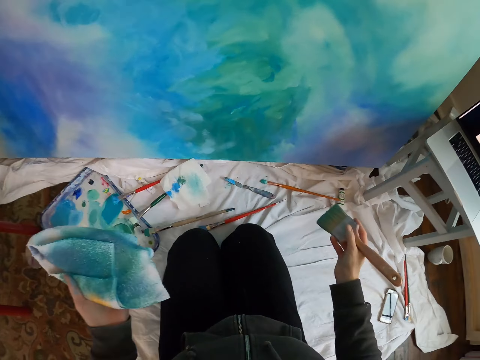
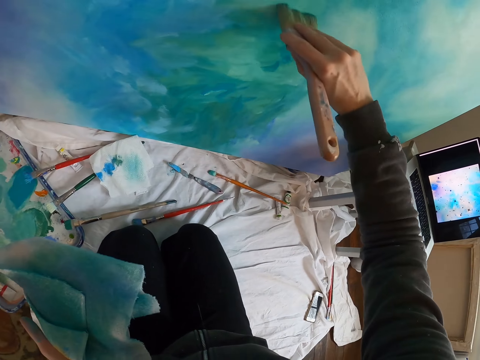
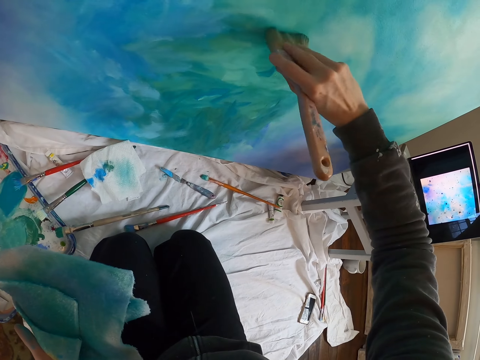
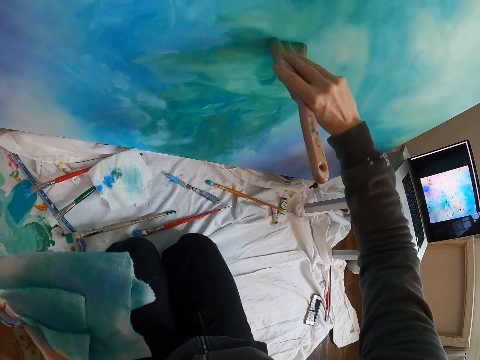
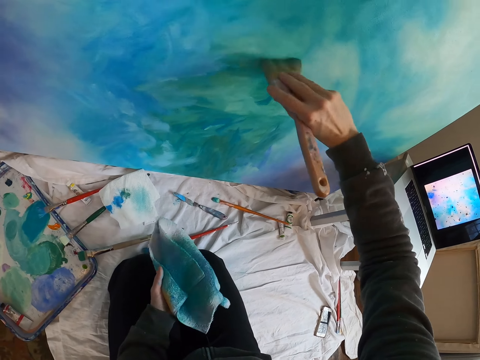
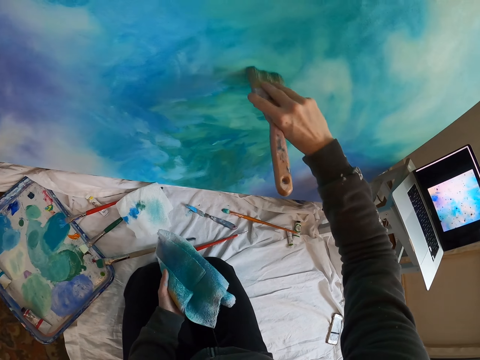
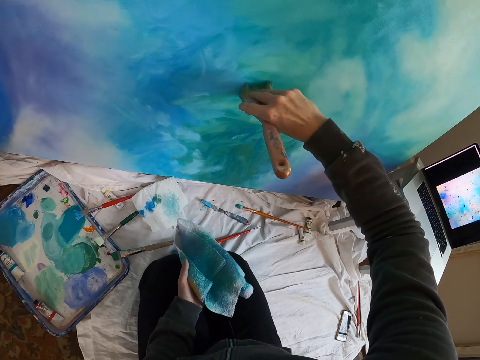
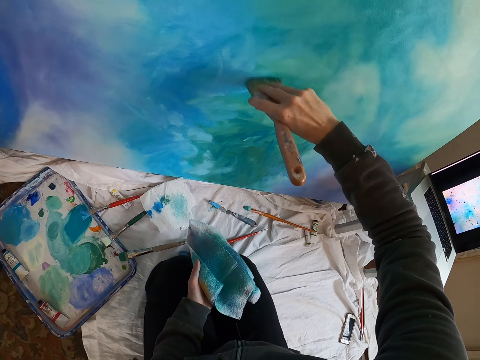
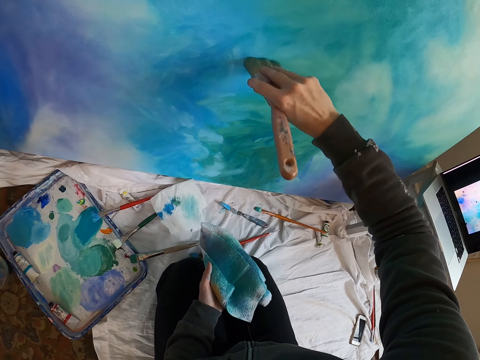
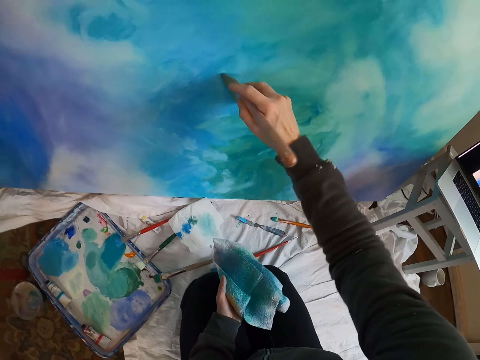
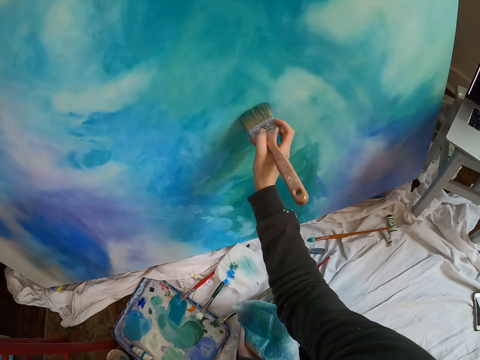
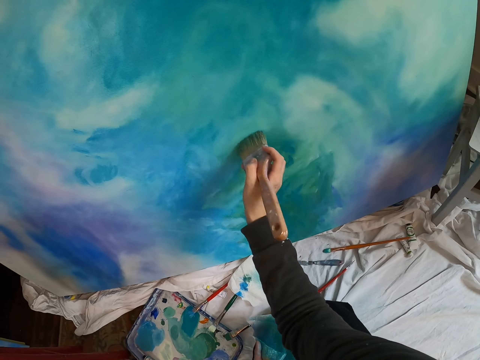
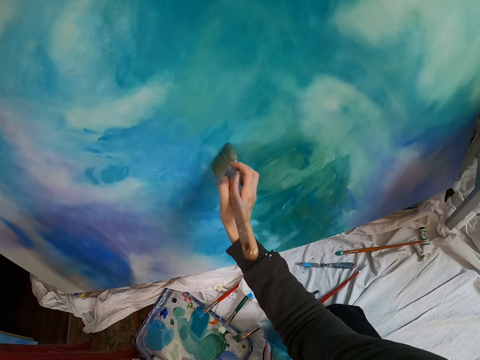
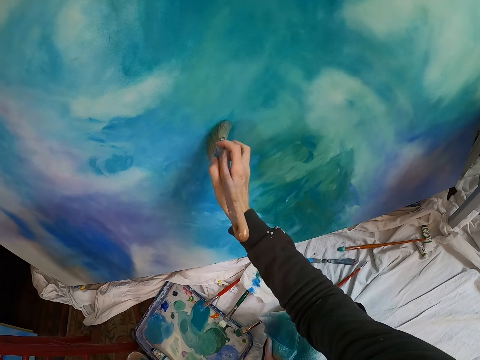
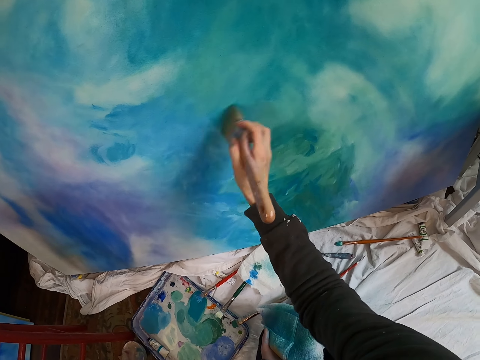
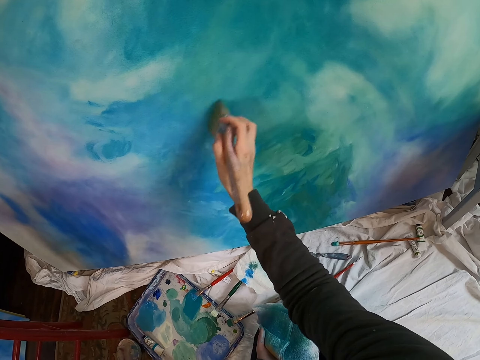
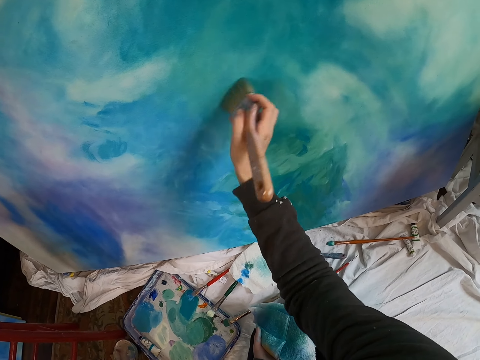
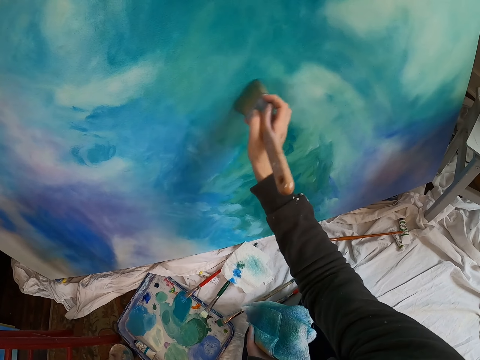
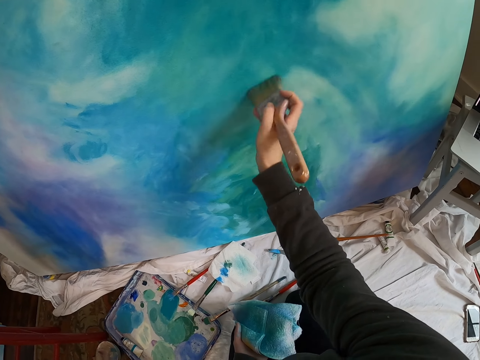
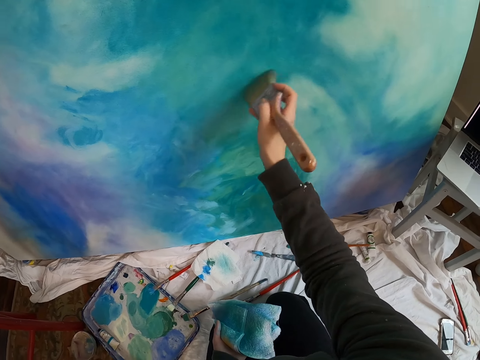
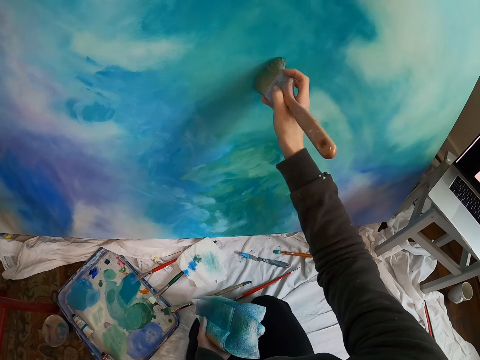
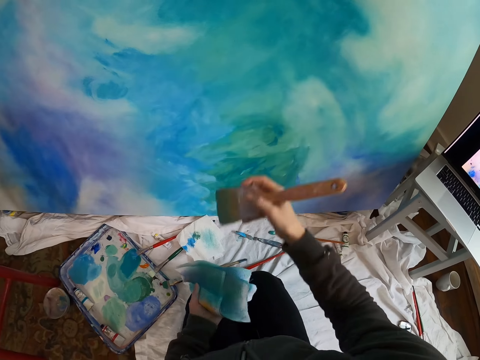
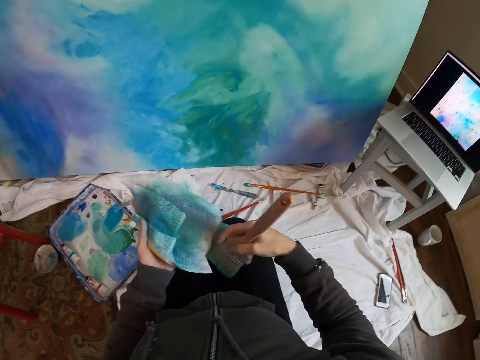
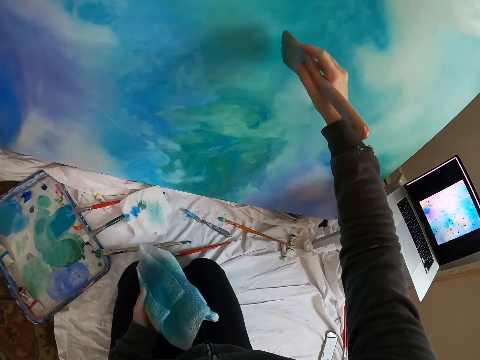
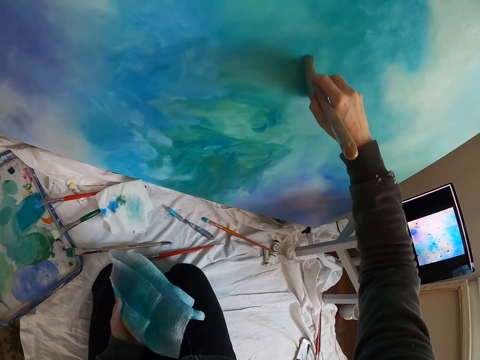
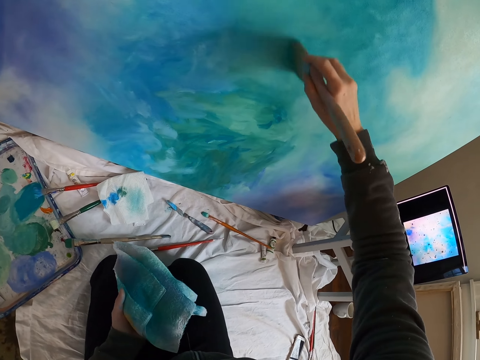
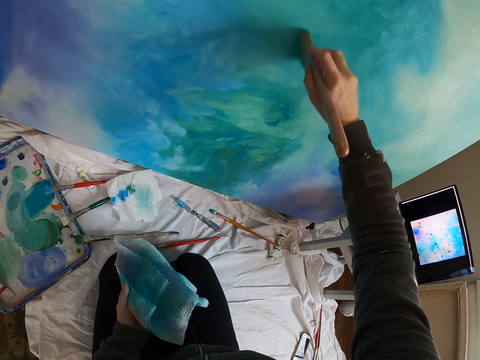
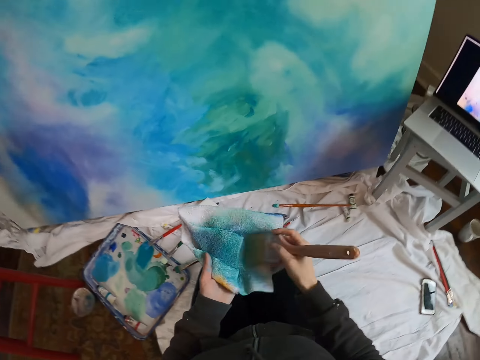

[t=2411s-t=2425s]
The camera wearer wipes the paint brush. They paint on the art board with the paint brush. They wipe the brush on the piece of cloth. They paint on the art board with the paint brush.

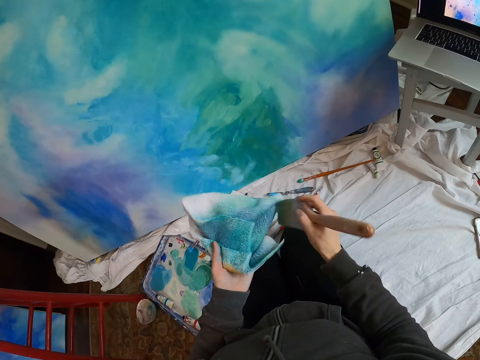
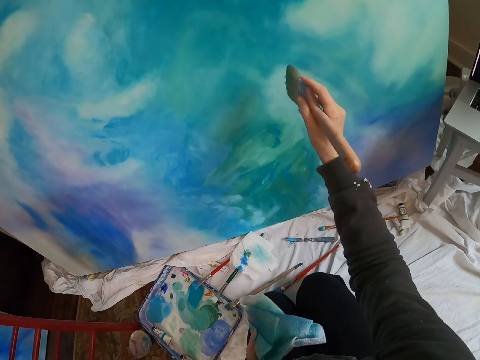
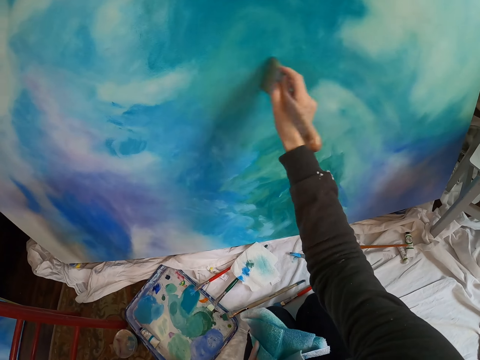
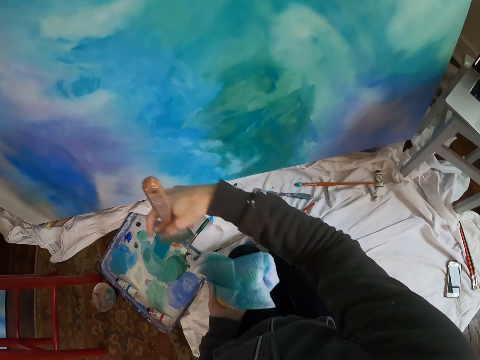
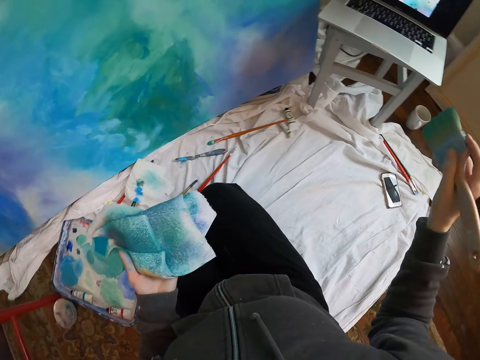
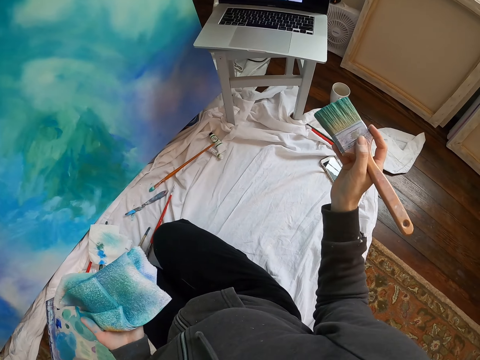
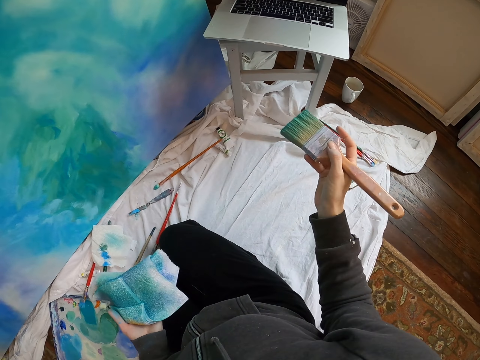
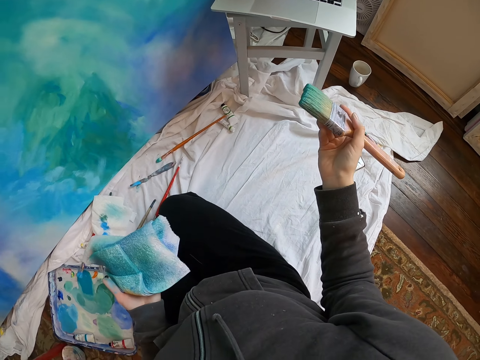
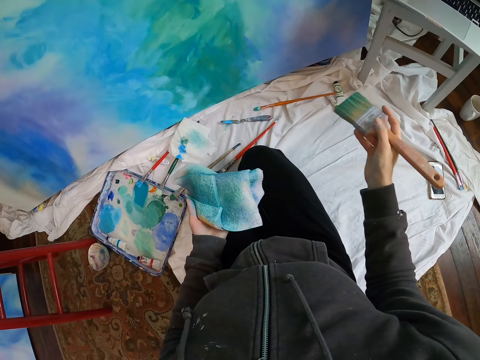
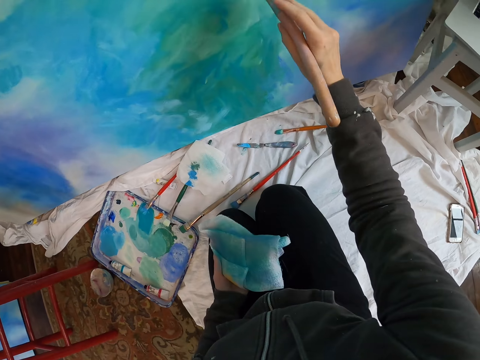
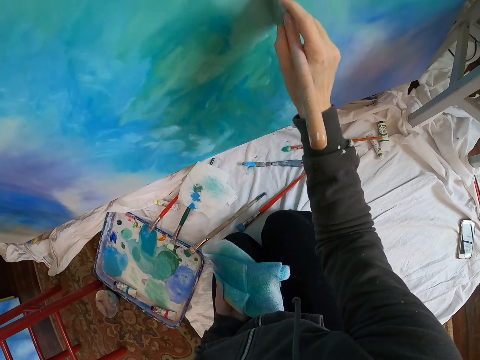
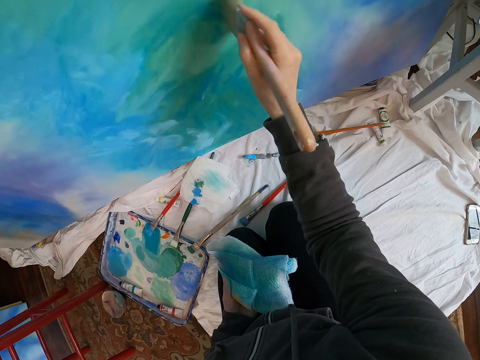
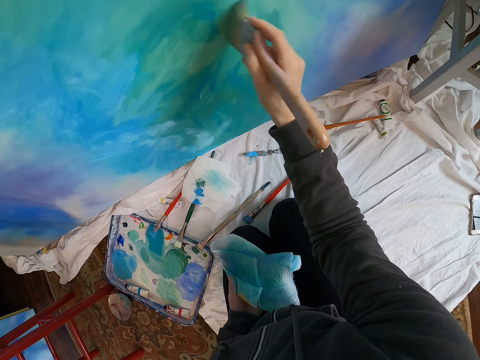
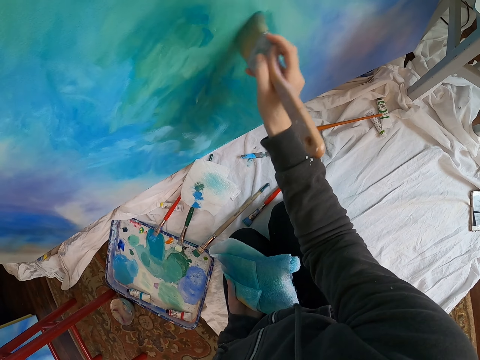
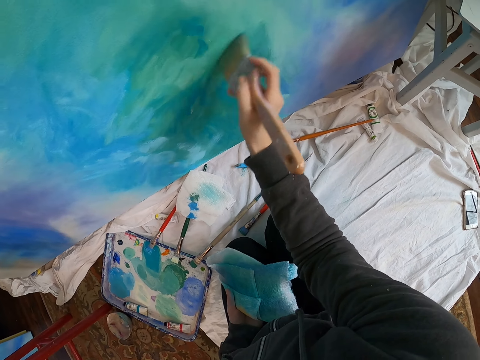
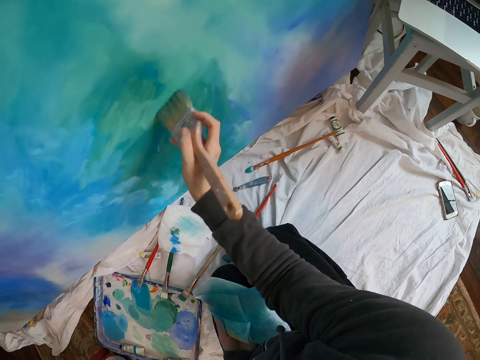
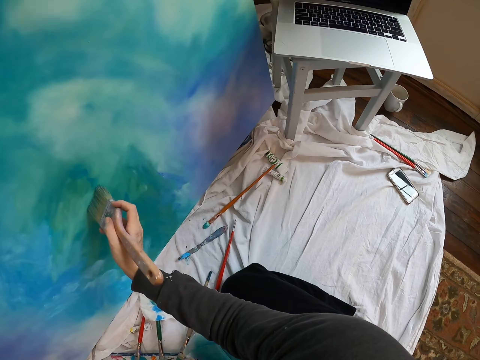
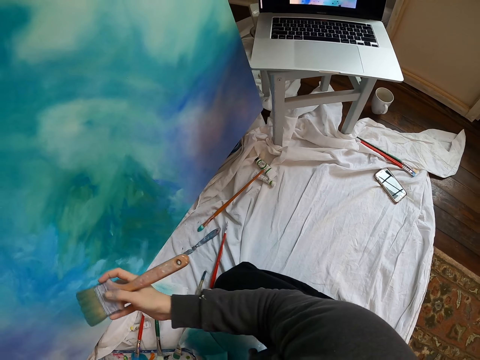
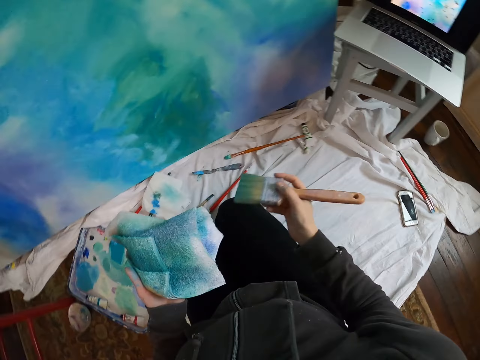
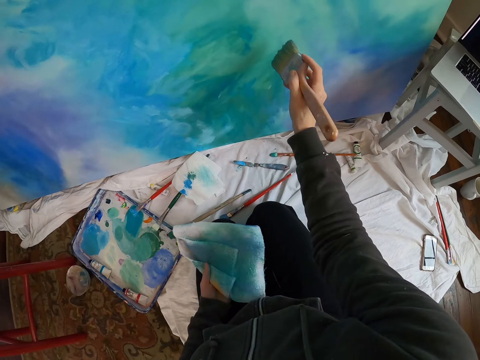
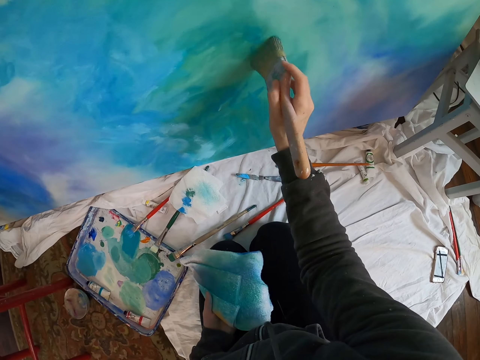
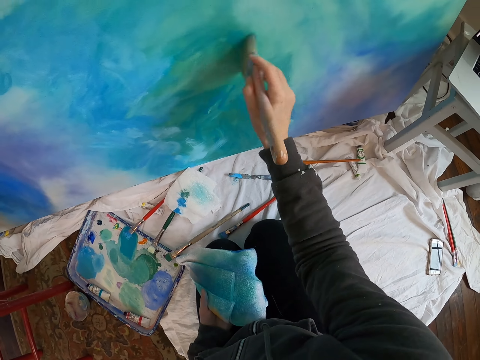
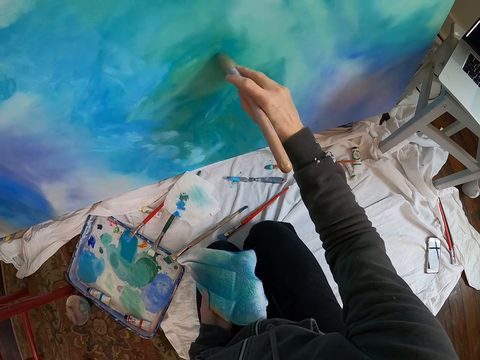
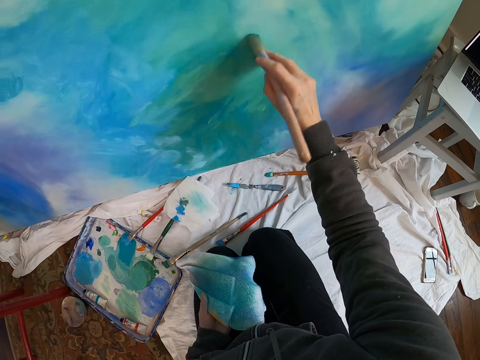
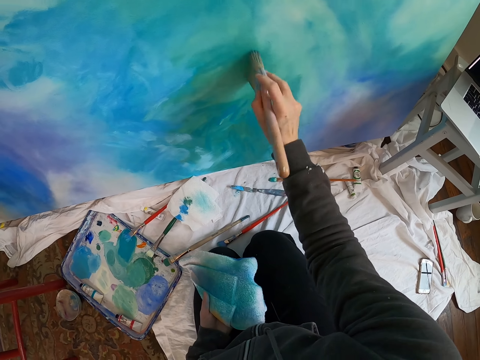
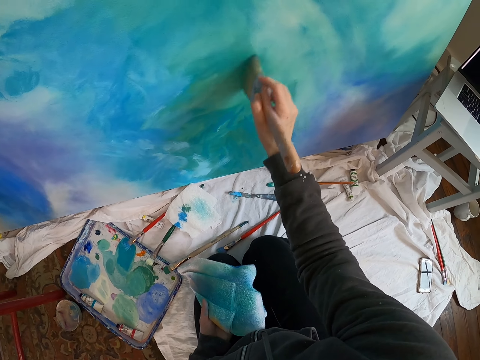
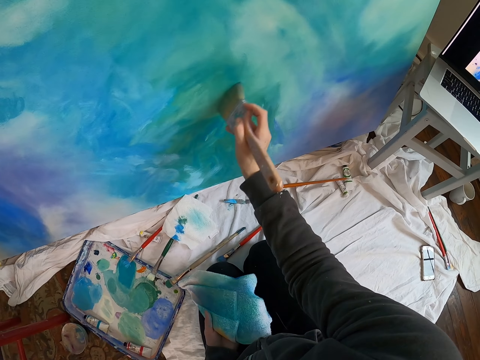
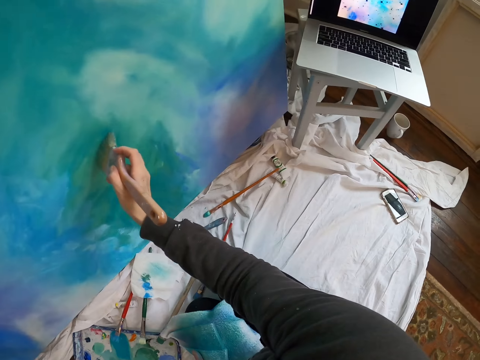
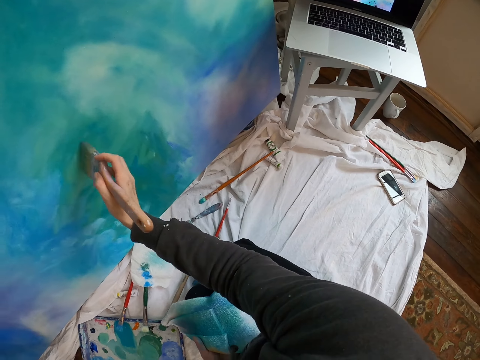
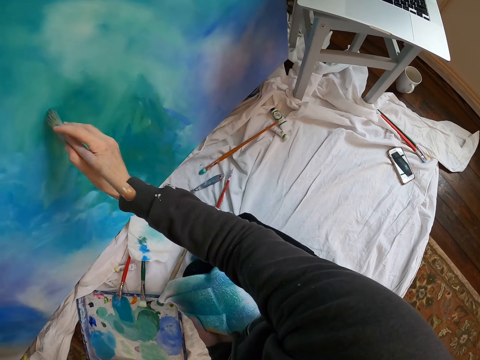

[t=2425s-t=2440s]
The camera wearer wipes the brush on the piece of cloth. They paint on the art board with a paint brush. They look at the laptop. They hold the paint brush. They paint on the art board with the paint brush. They look at the laptop. They paint on the art board with the paint brush.
